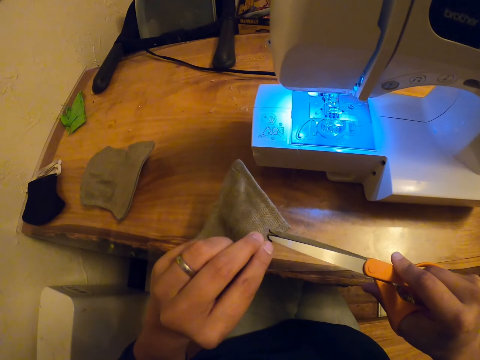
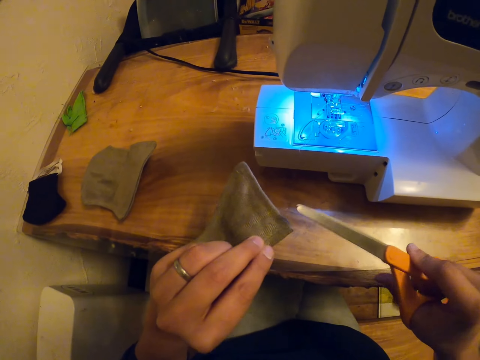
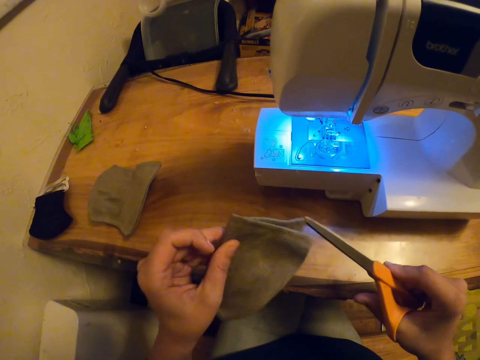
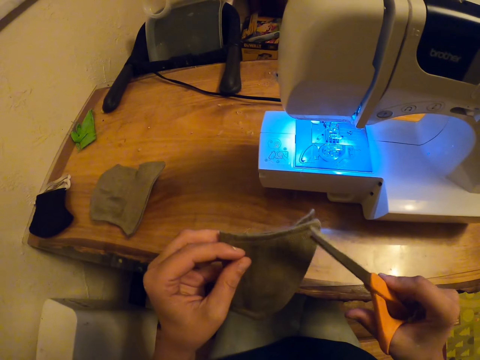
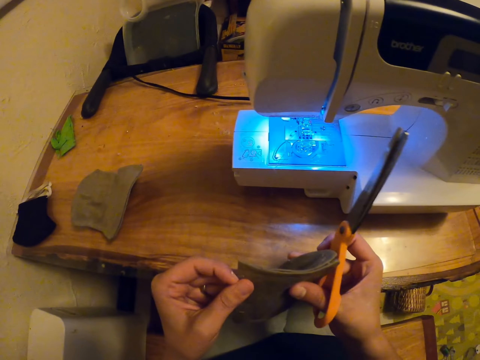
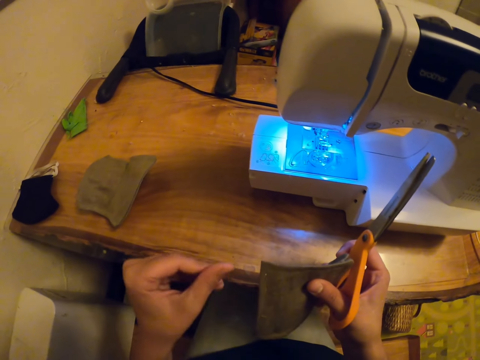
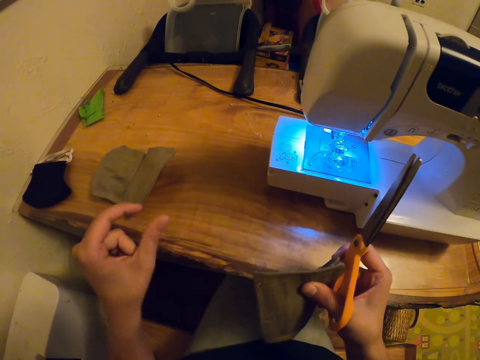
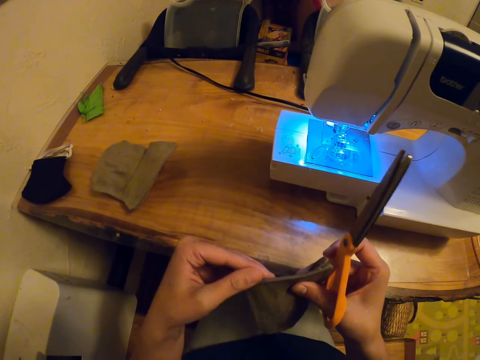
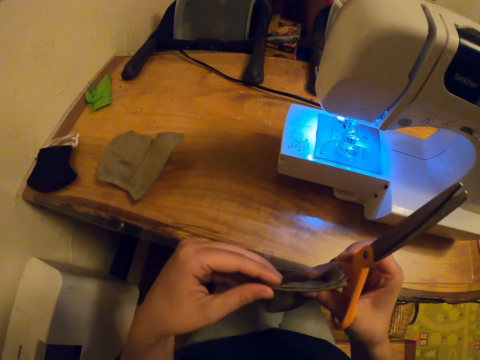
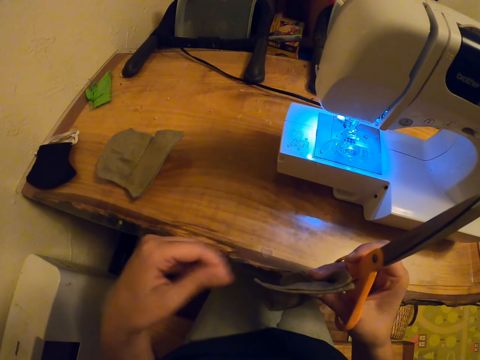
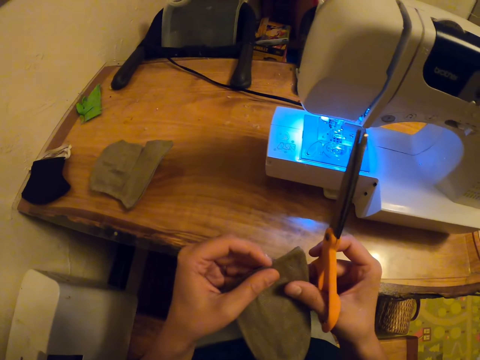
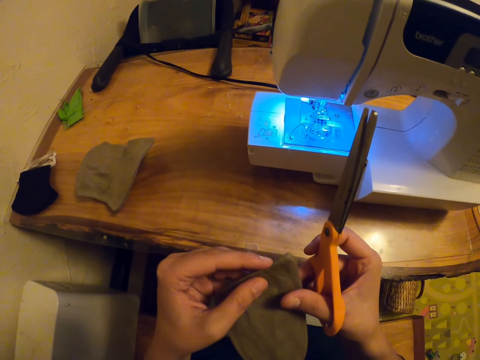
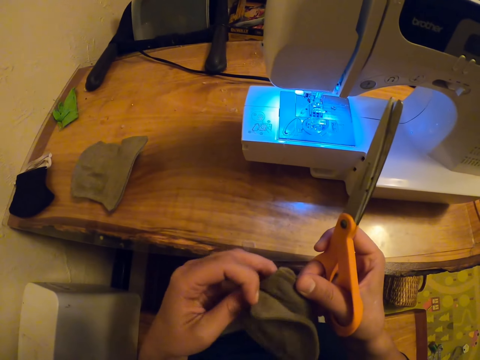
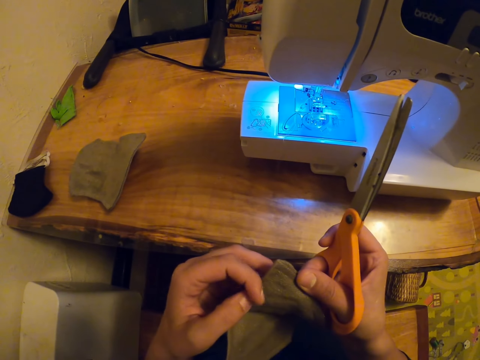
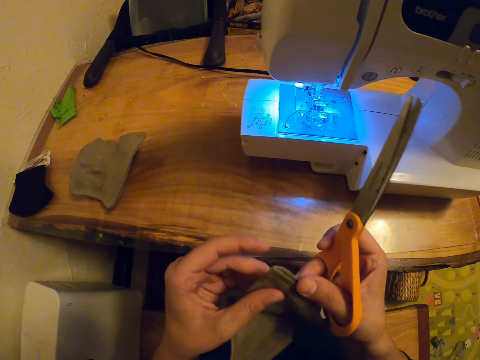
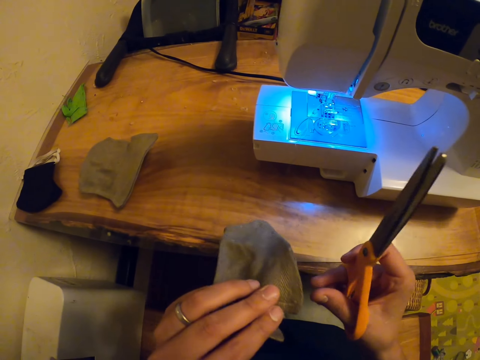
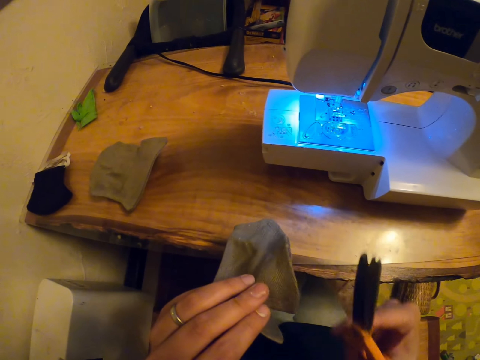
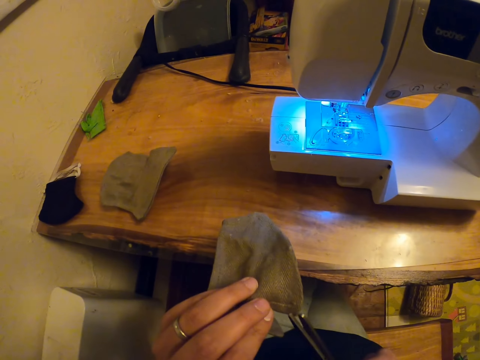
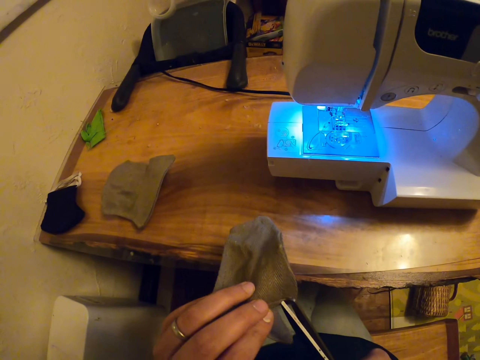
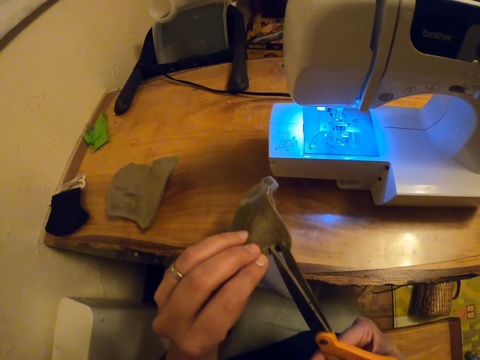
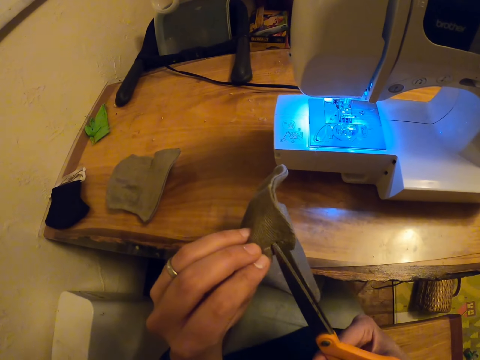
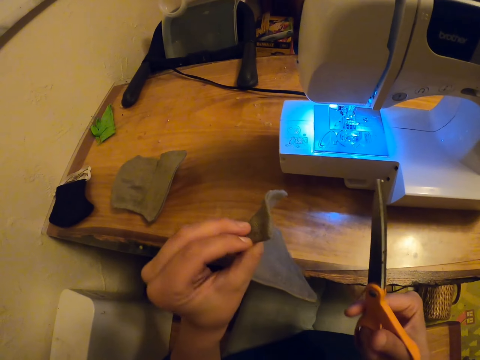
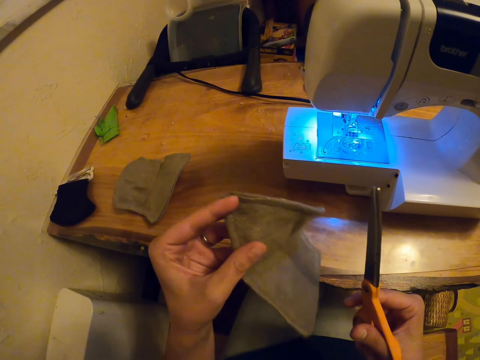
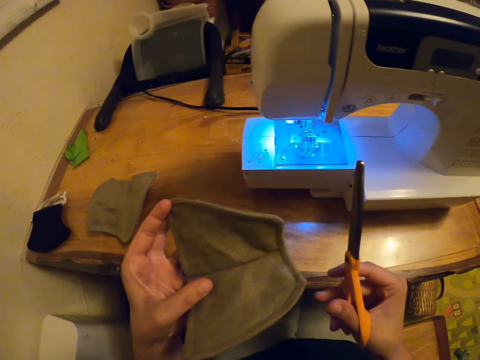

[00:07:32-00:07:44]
The camera wearer removes the threads. They adjust the cloth. They cut threads on the cloth with scissors.

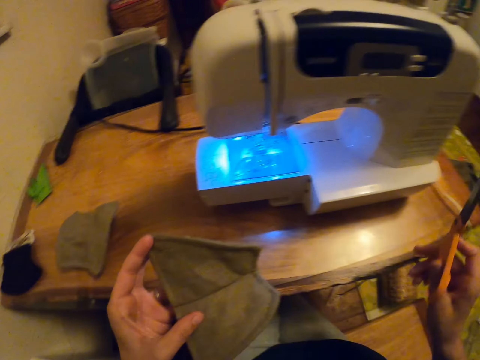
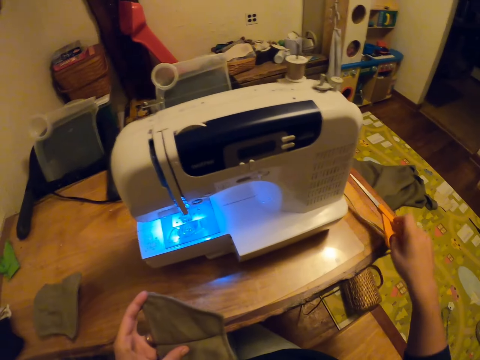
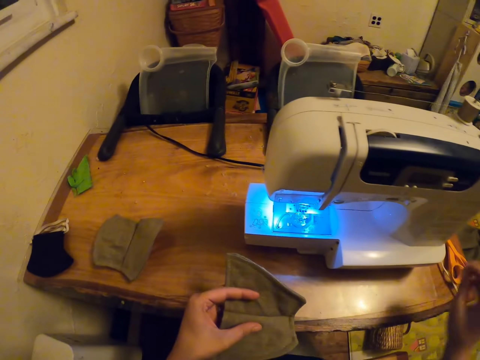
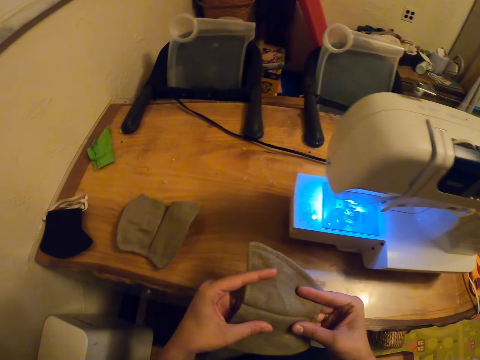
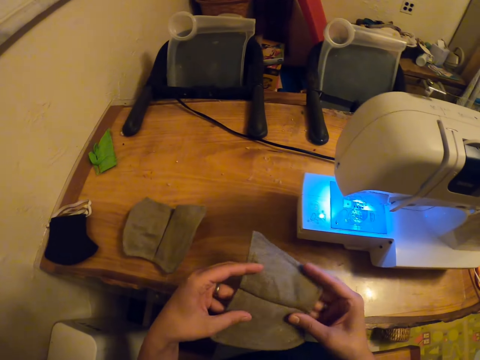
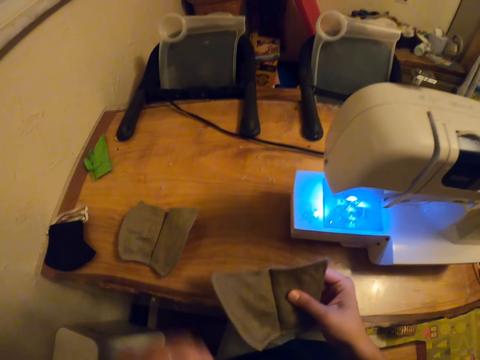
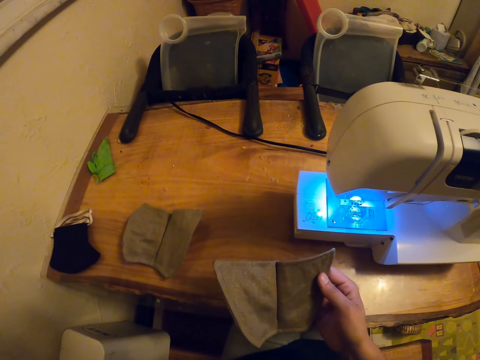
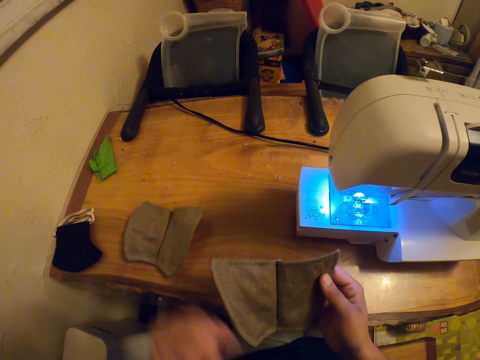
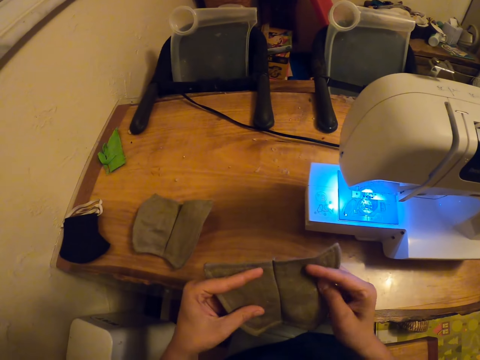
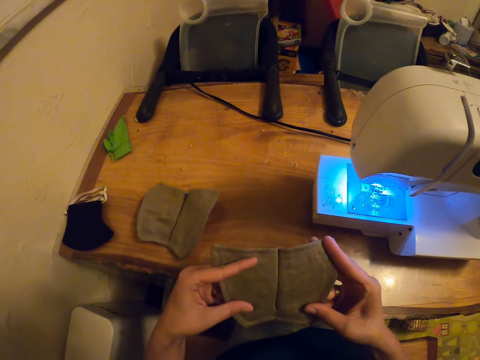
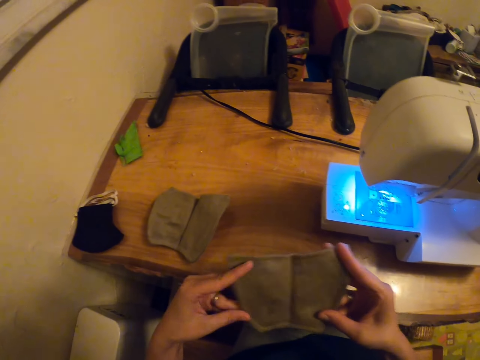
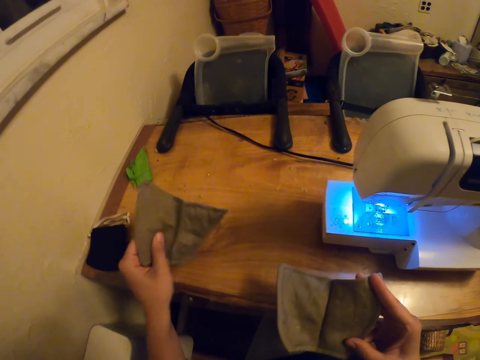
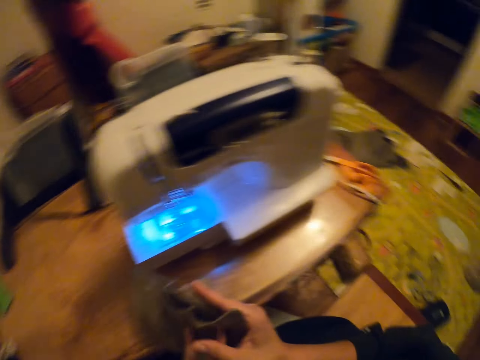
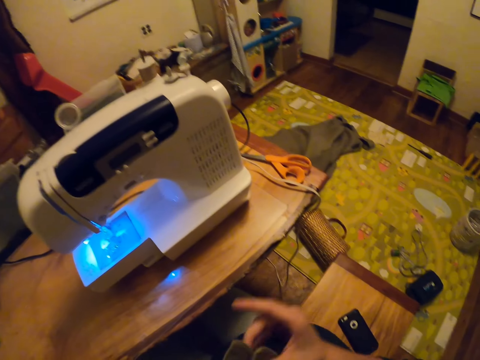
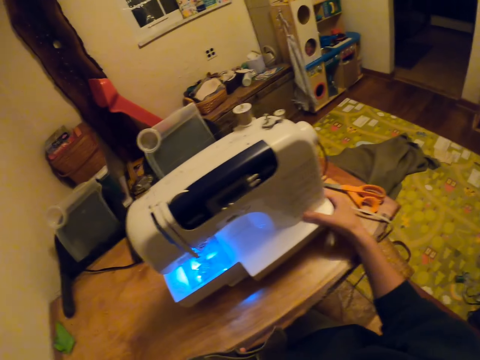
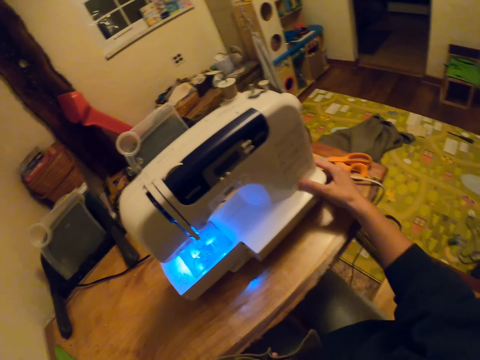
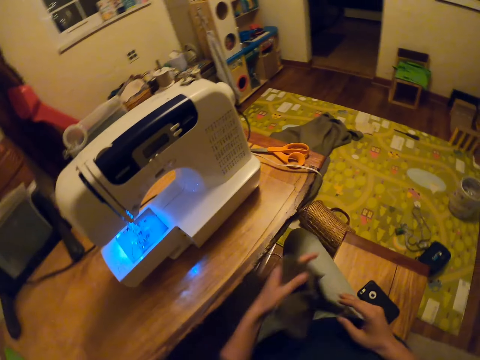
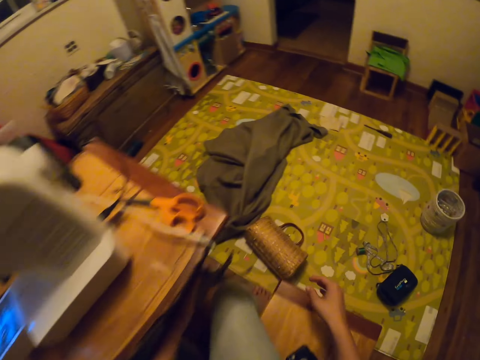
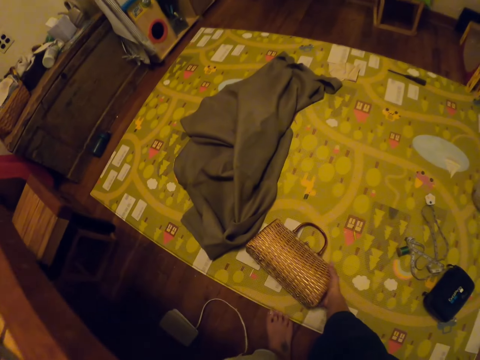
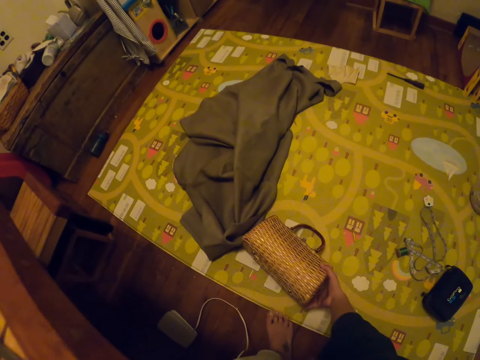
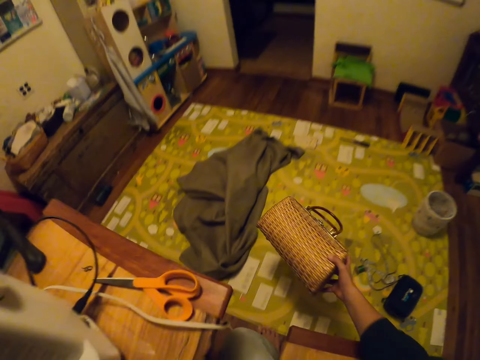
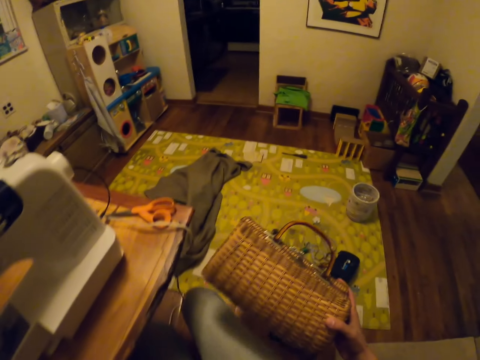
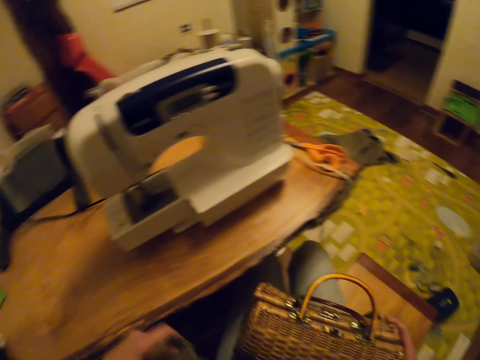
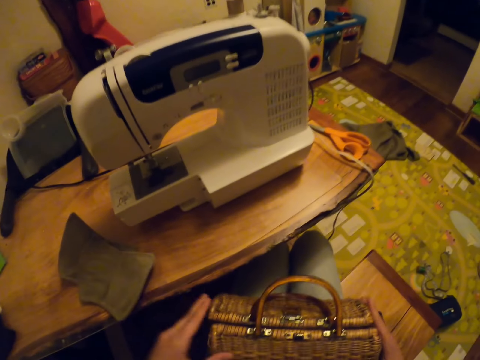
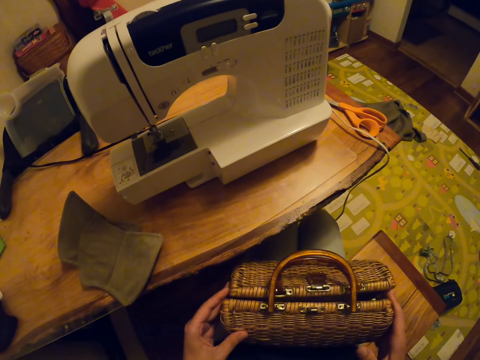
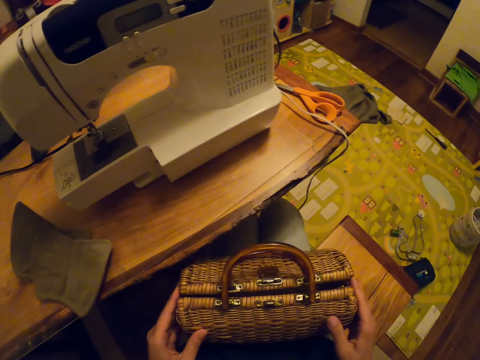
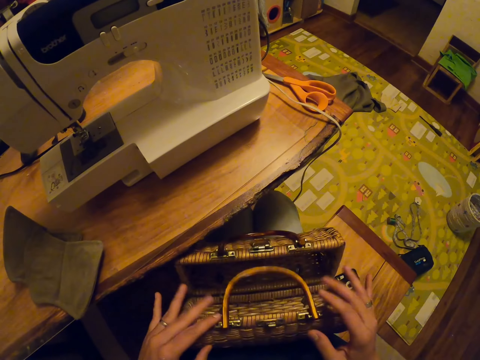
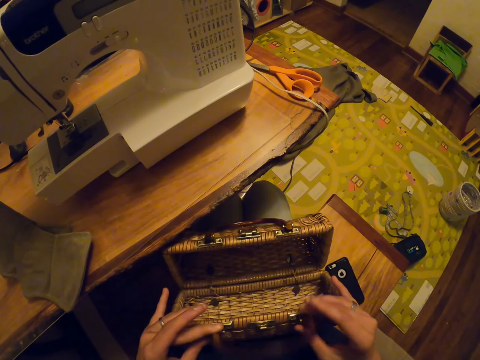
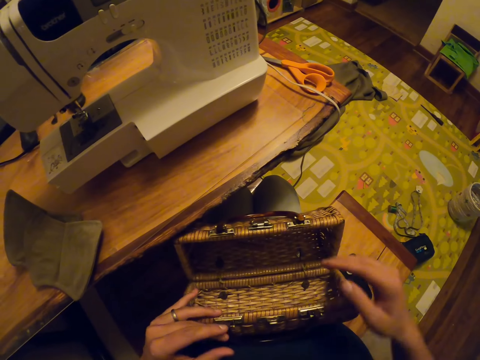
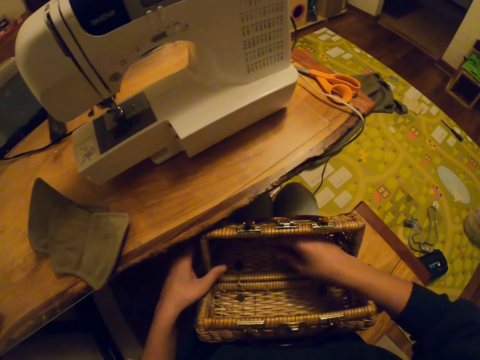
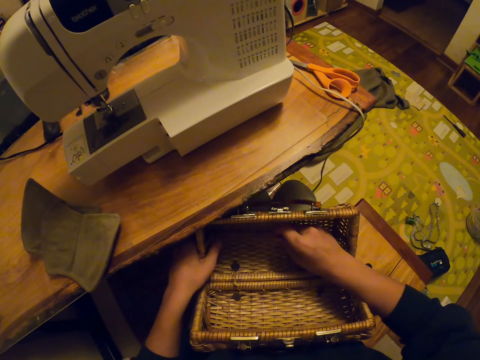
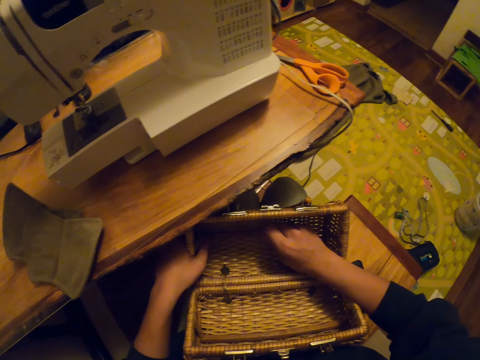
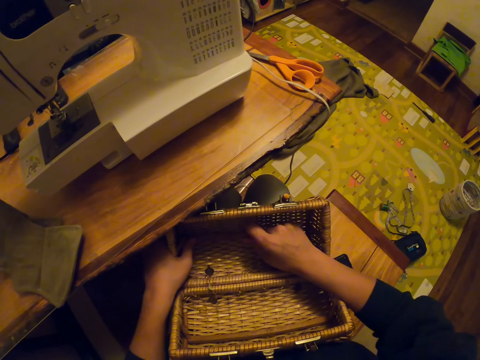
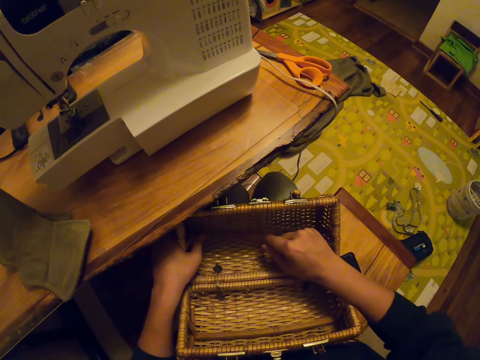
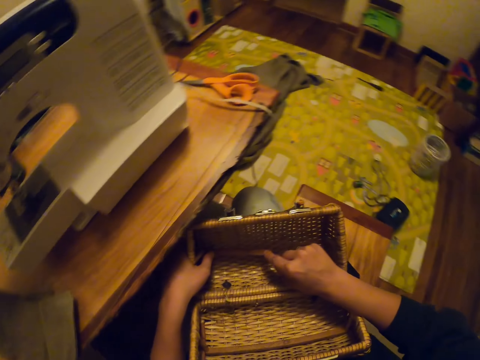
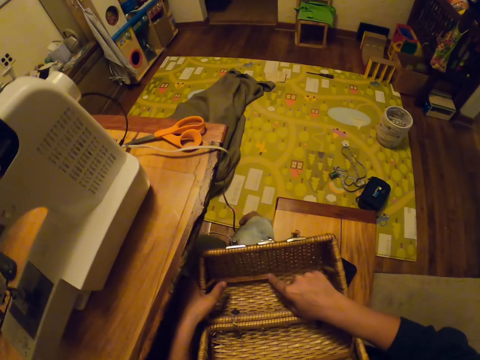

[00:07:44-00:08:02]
The camera wearer puts the scissors on the table. They fold the cloth. They adjust the cloth. They take another cloth. They look around. They touch the sewing machine. They hold the sewing machine. They take a handbag or pouch. They put the cloths on the table. They open the handbag. They touch the handbag on the inside.
